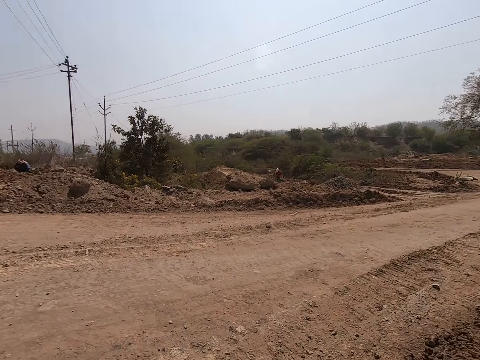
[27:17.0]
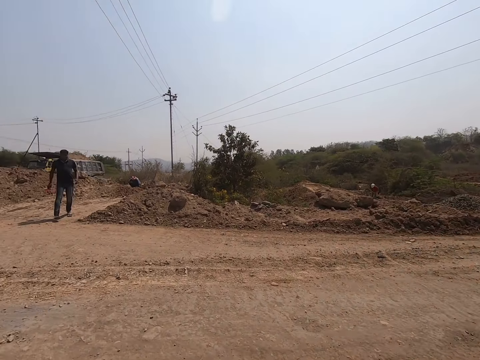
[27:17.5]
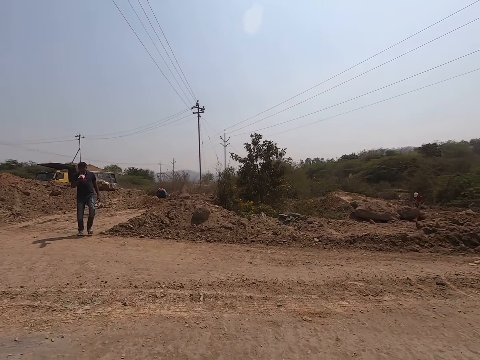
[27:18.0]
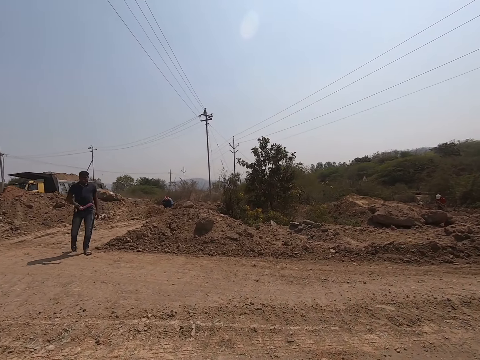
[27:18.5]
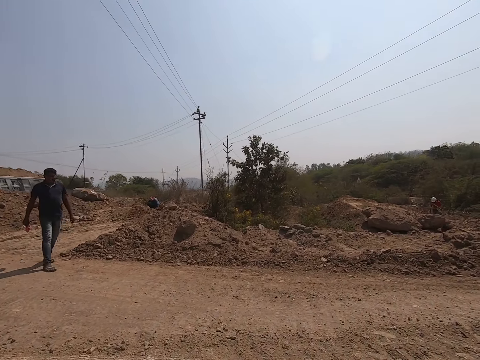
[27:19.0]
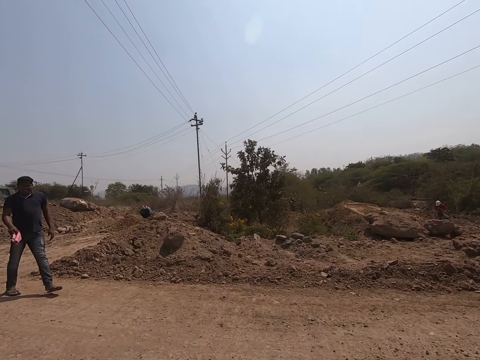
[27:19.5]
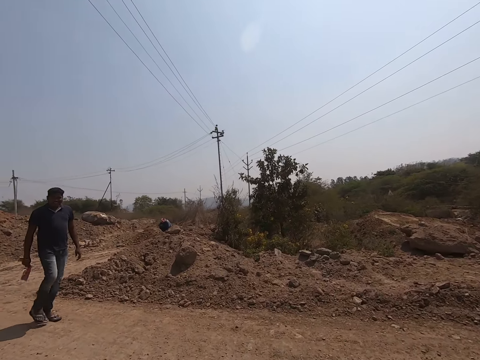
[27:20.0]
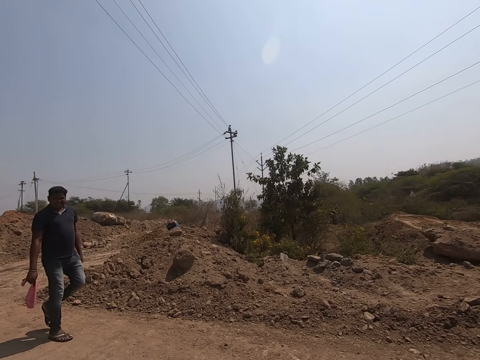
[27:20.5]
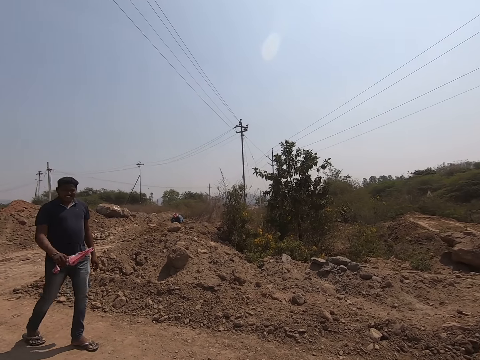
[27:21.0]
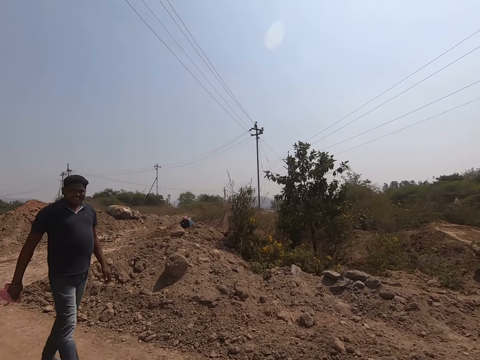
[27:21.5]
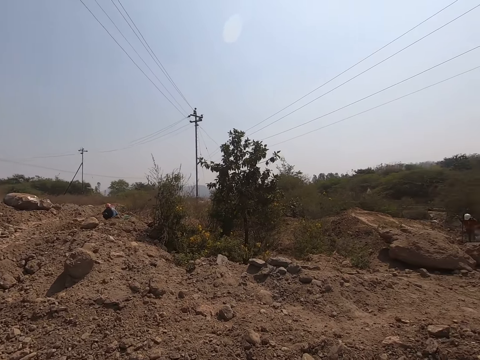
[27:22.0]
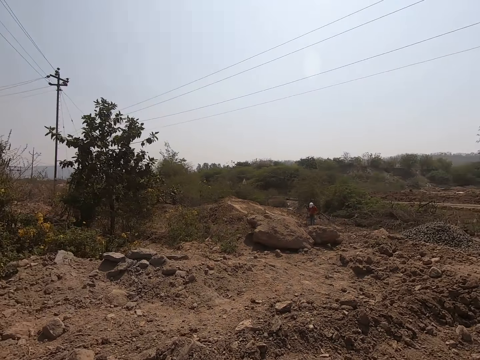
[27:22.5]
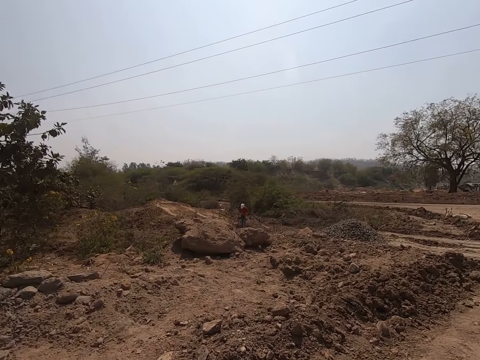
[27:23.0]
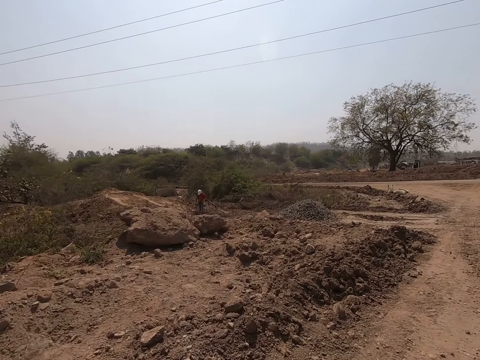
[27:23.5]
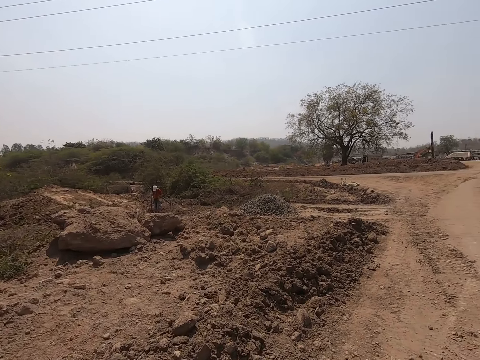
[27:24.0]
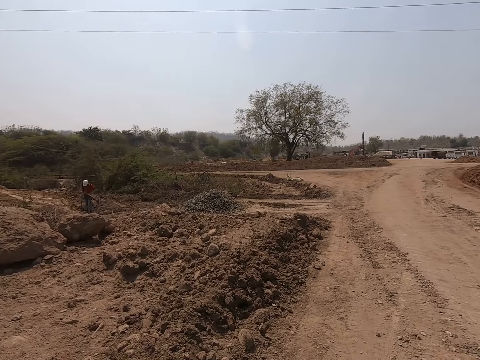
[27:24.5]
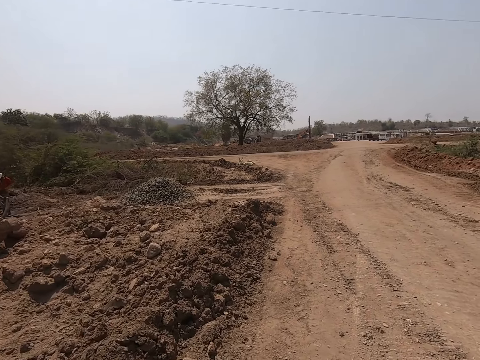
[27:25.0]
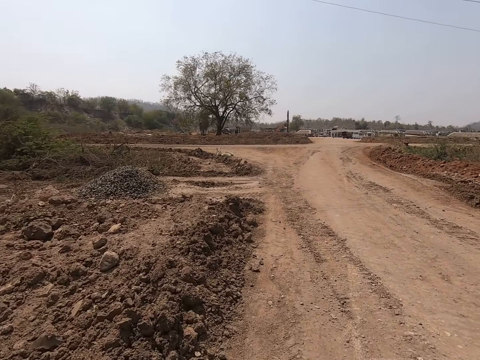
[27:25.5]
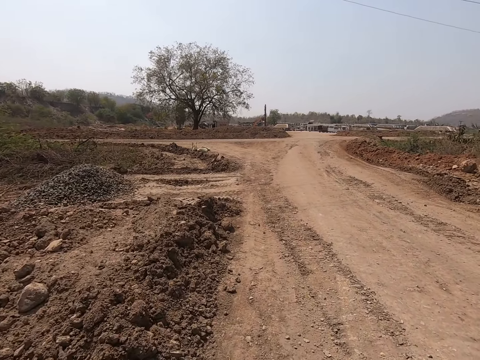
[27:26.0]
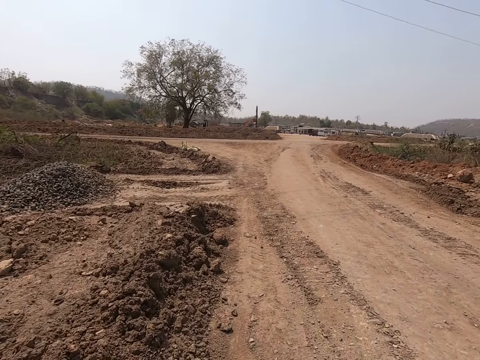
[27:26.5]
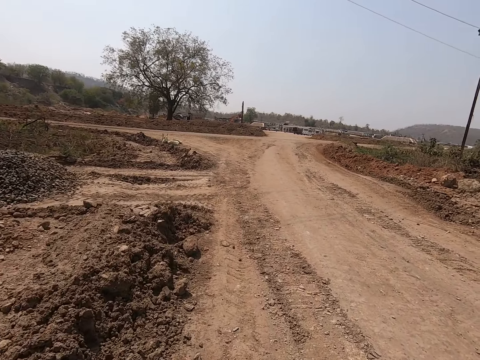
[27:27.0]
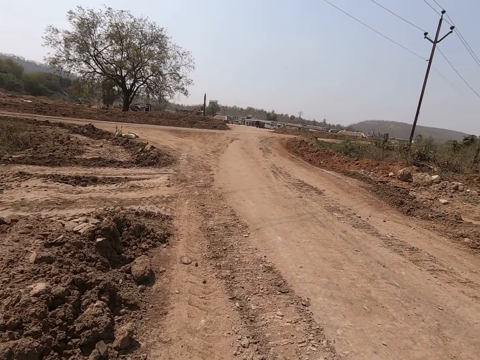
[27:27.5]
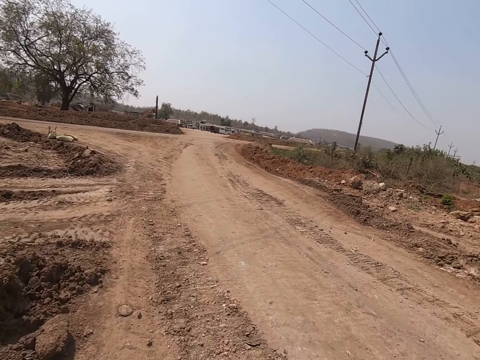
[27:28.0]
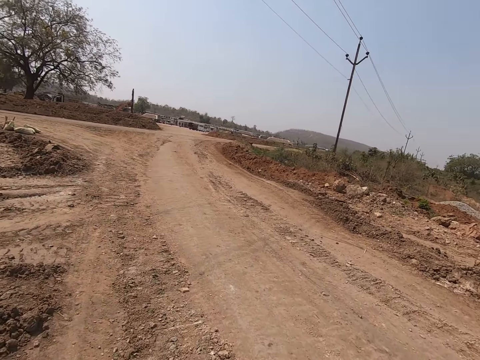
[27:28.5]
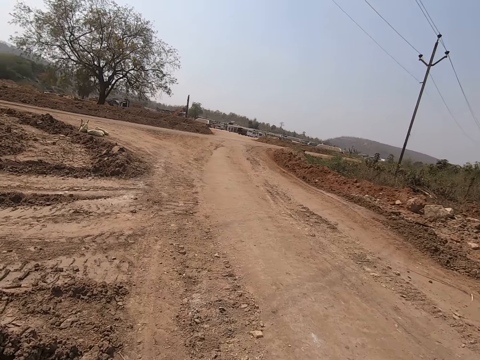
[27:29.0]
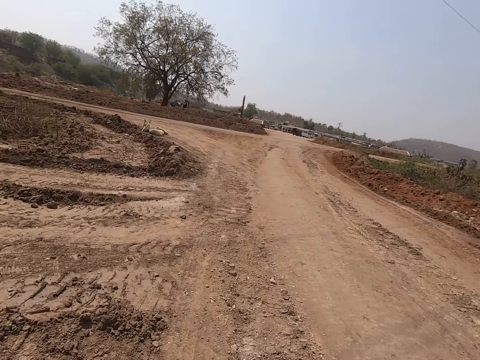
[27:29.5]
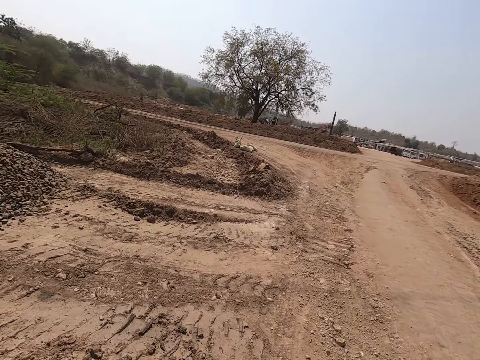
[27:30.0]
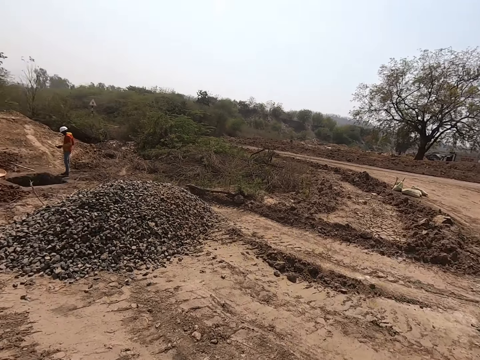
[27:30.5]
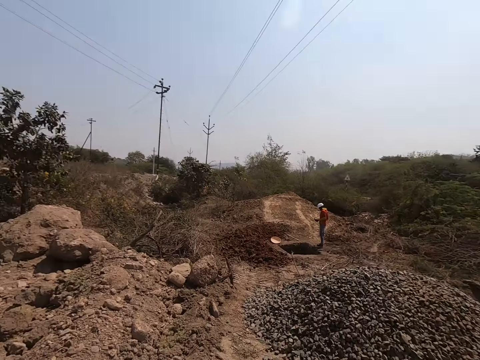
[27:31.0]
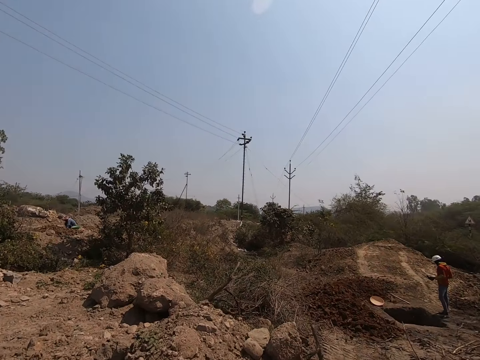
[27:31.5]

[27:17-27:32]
A man talks to the camera wearer. A white truck drives past the camera wearer. The camera wearer converses with the man. They talk to the man again, and walk around.

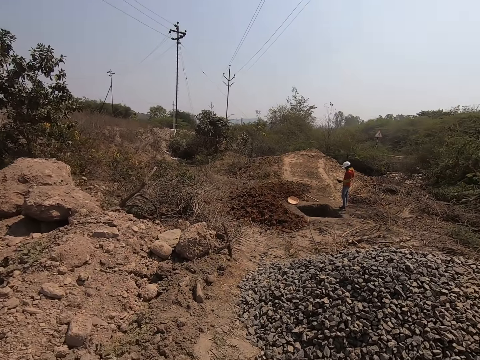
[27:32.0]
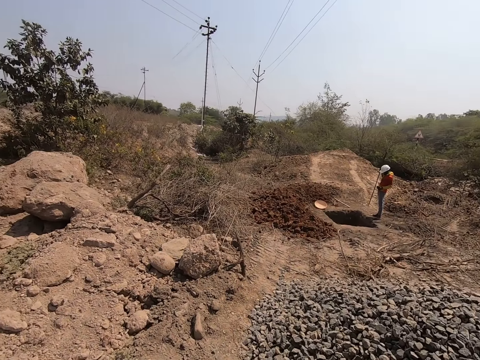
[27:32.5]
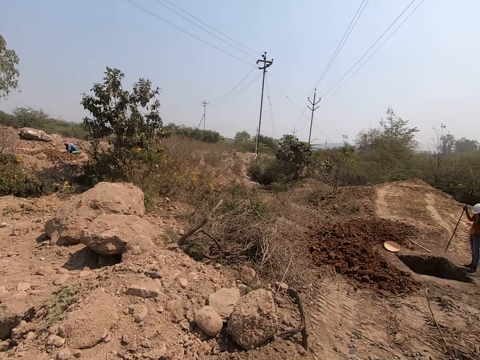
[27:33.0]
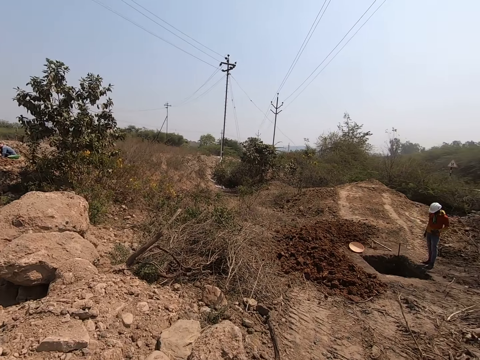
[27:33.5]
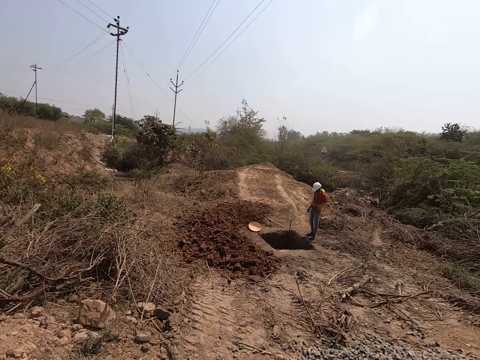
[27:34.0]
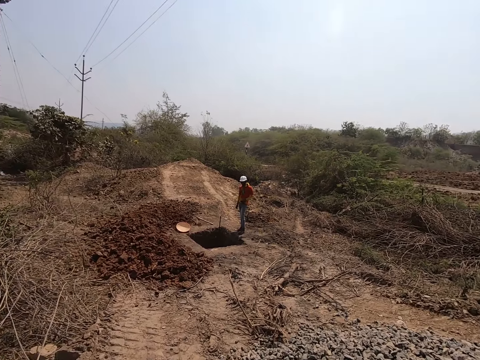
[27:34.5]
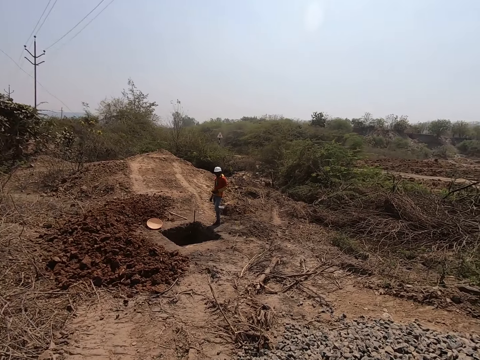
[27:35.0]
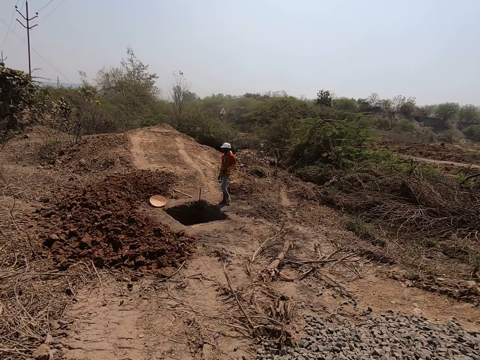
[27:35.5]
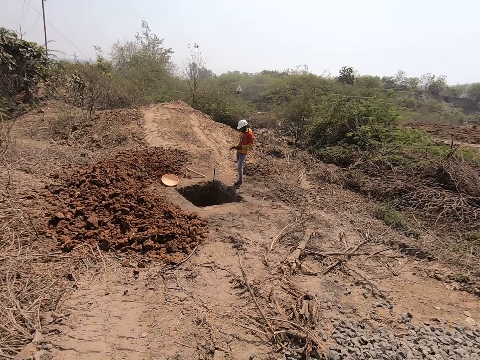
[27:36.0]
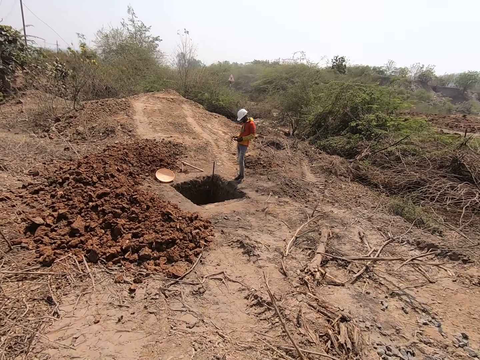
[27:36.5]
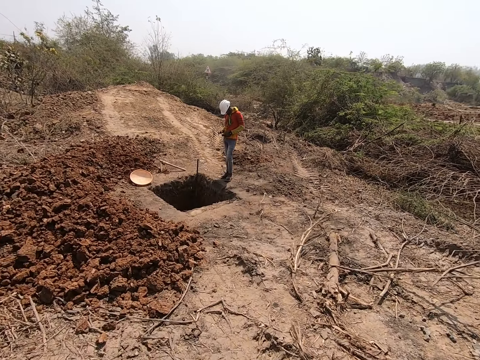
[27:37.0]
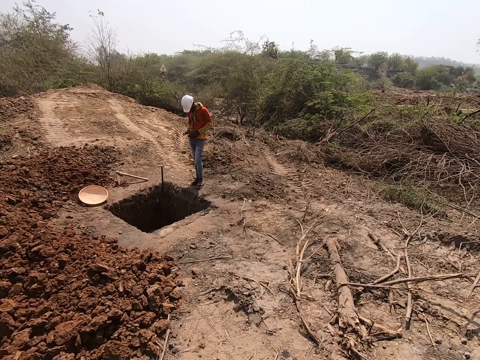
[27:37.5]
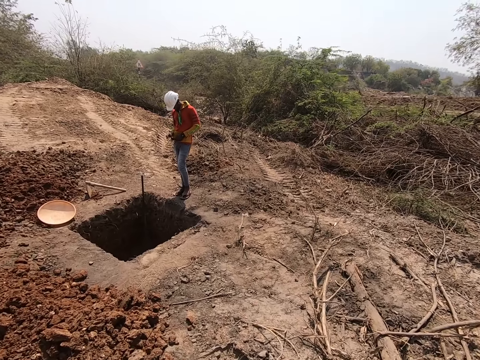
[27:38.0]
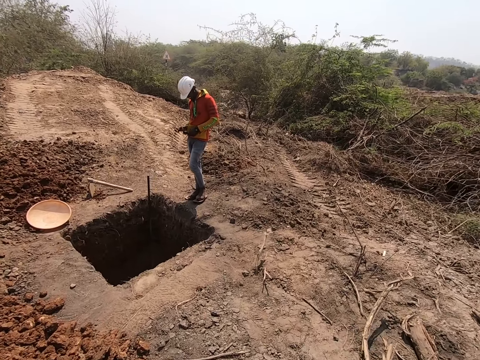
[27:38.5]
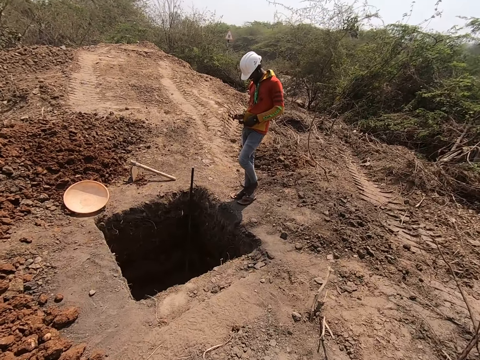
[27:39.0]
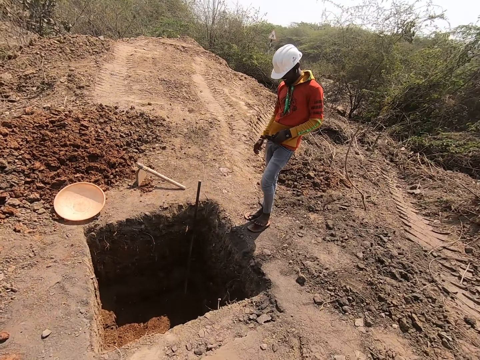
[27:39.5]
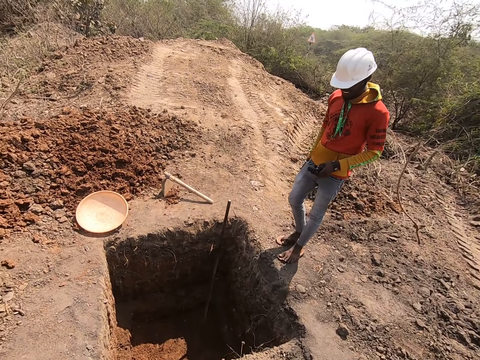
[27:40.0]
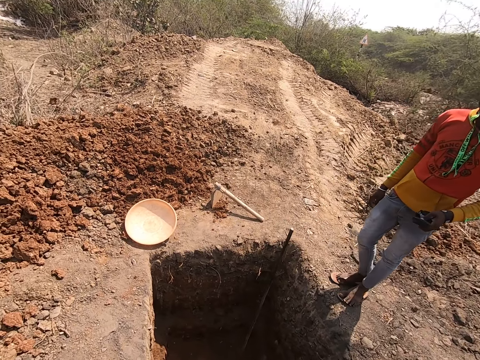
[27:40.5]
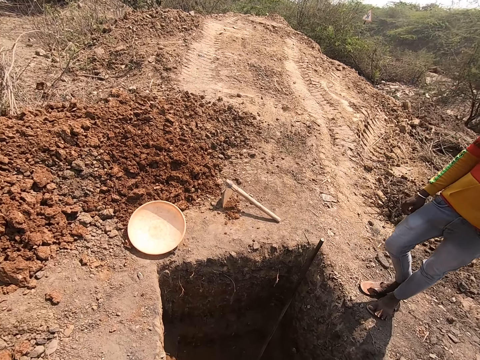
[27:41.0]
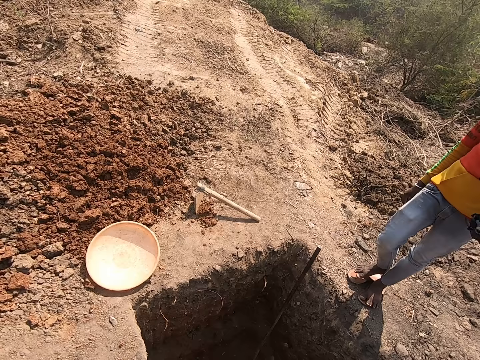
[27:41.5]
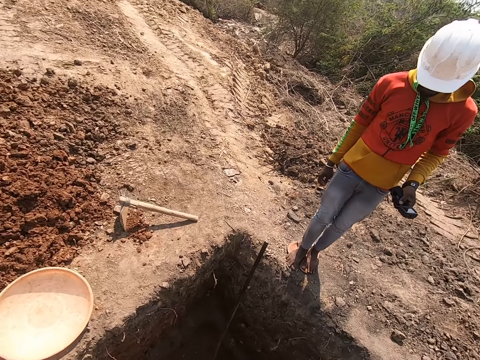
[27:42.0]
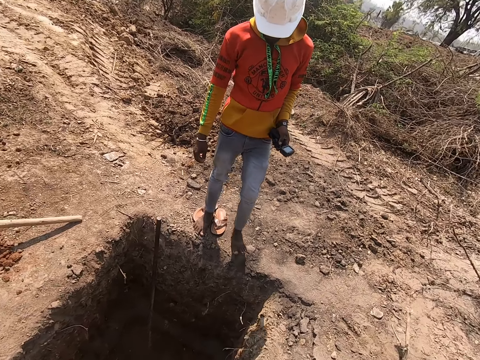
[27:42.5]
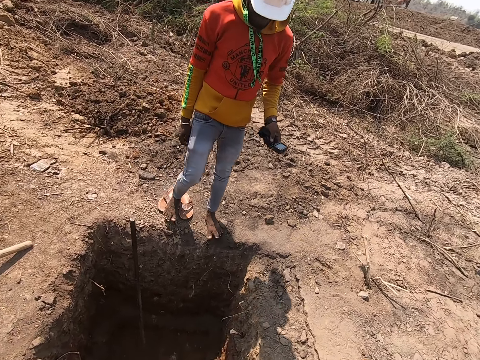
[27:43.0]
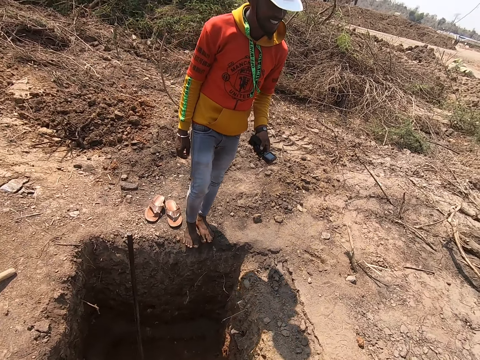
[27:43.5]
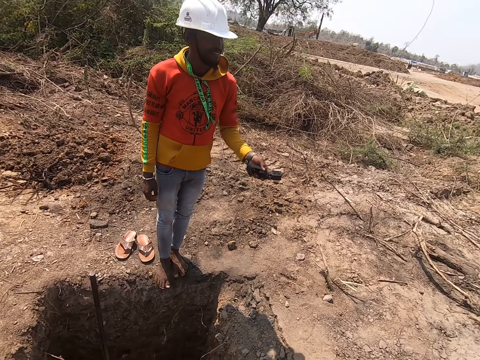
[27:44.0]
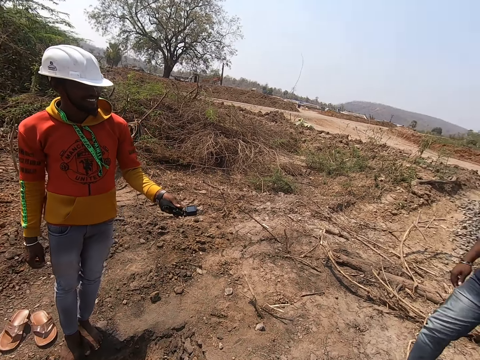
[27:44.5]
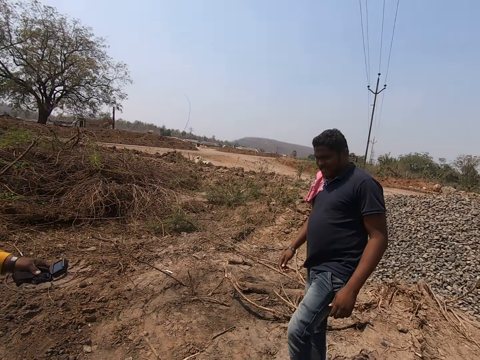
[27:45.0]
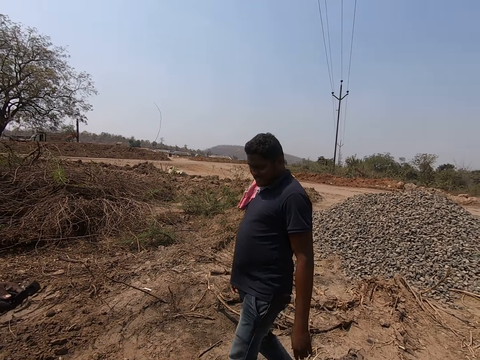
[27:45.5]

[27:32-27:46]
A man stares at a hole. The camera wearer converses with another man and the man.
